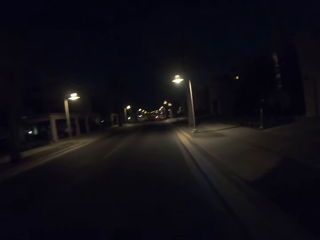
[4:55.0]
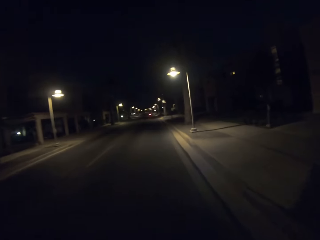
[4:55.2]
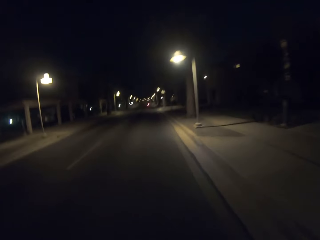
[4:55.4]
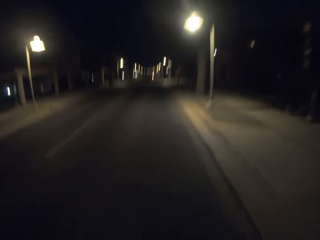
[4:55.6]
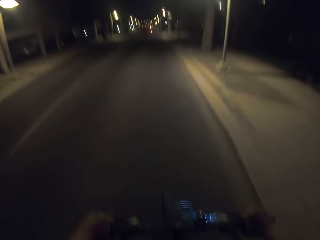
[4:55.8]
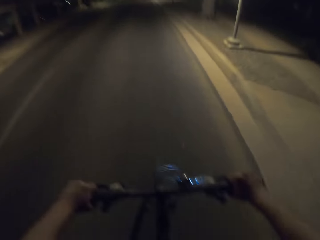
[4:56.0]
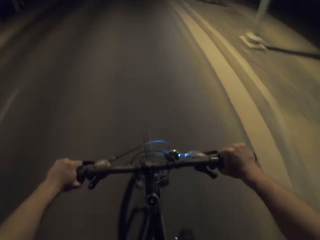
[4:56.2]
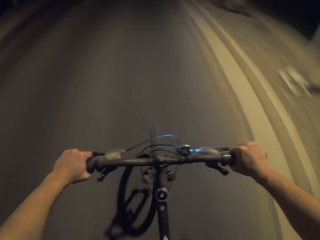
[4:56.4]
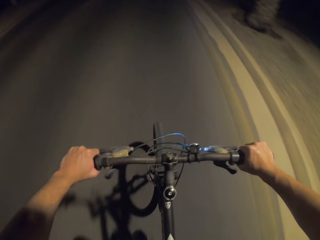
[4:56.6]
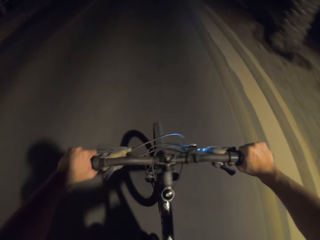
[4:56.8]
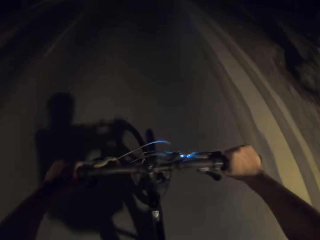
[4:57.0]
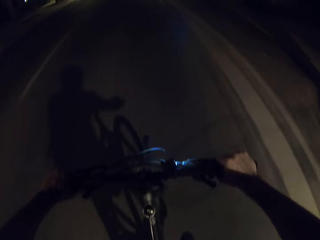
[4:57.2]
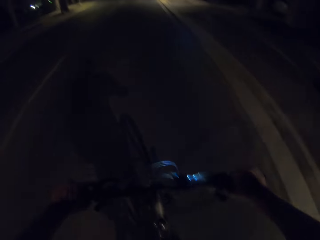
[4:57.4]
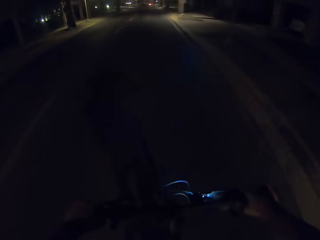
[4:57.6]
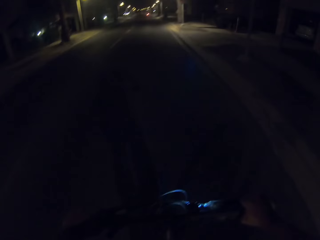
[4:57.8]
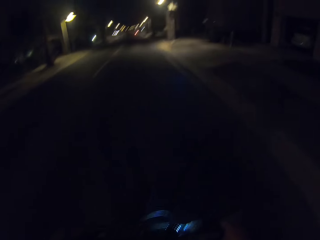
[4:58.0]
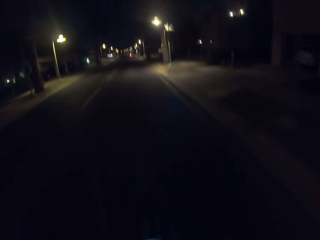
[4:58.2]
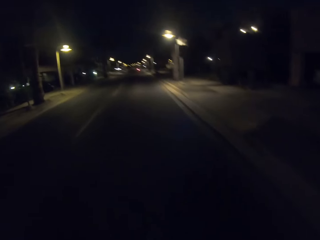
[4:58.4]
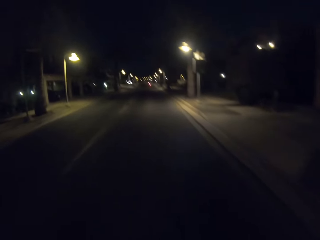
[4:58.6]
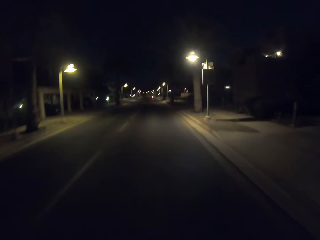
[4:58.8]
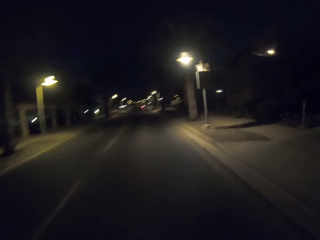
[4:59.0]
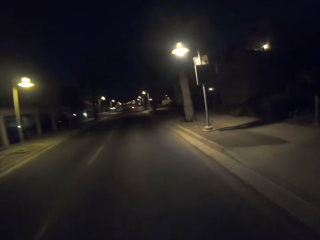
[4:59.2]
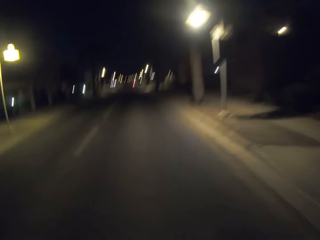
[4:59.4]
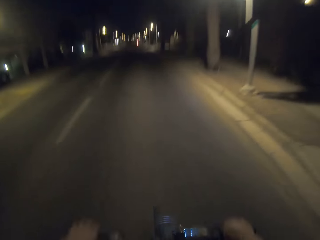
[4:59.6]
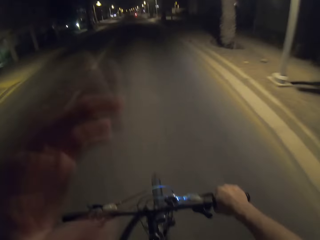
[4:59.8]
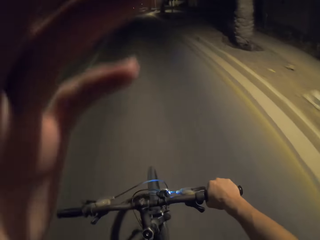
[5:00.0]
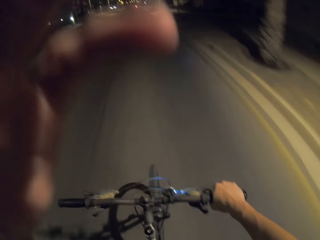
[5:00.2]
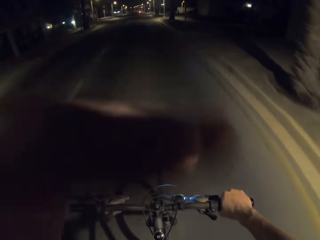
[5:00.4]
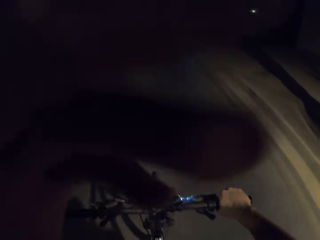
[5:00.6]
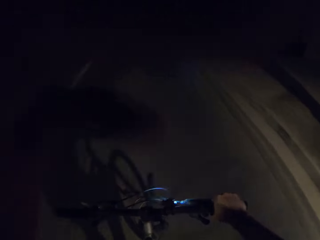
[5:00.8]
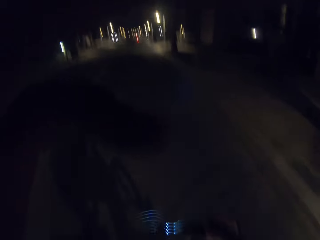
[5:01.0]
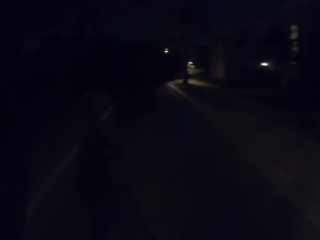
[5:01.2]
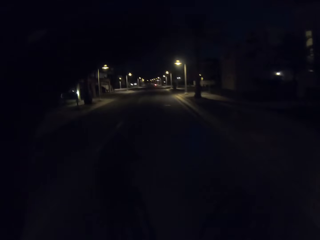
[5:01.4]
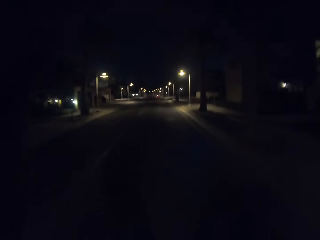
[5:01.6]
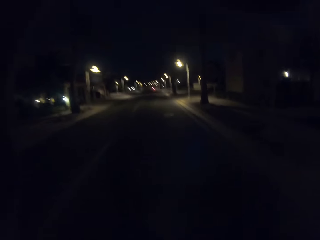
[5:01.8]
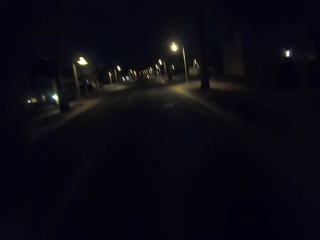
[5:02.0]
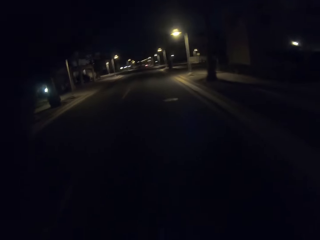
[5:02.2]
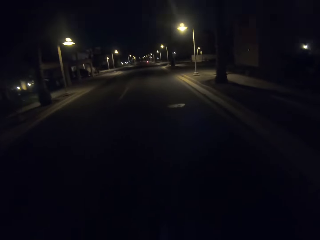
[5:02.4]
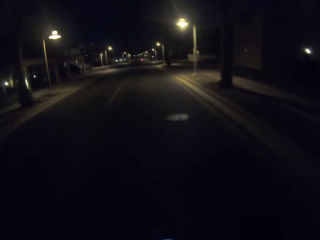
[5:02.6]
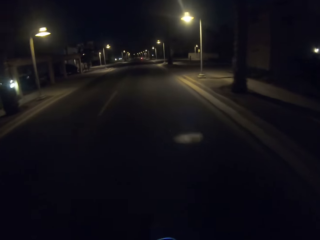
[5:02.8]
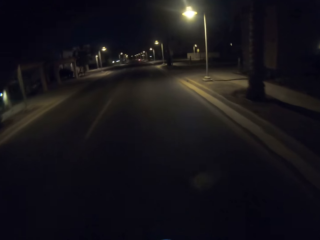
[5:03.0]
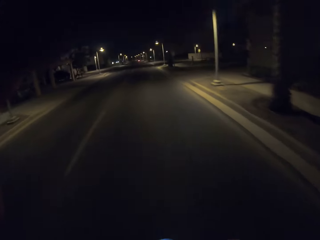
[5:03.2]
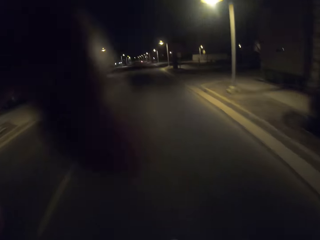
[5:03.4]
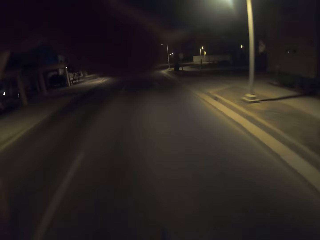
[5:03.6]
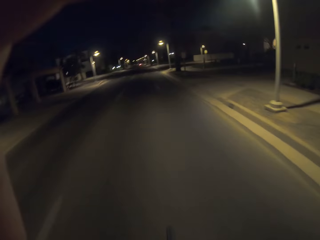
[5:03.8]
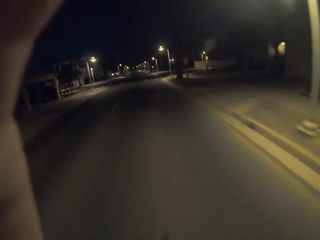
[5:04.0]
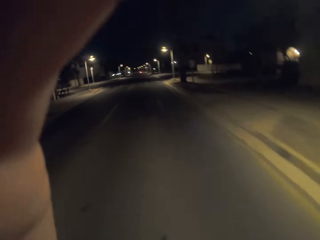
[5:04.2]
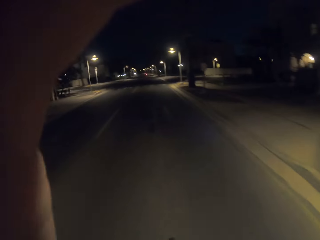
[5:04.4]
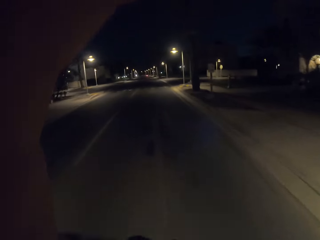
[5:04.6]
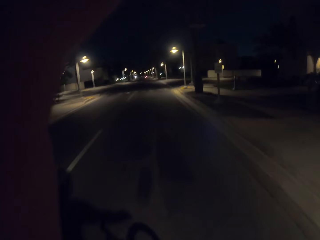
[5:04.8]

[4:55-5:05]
The camera wearer looks at the bicycle. They cycle along the road. They raise the left hand to the camera.

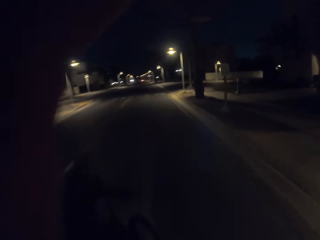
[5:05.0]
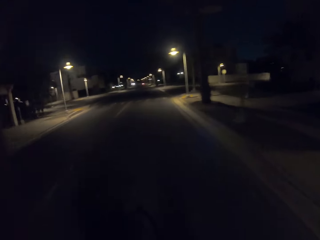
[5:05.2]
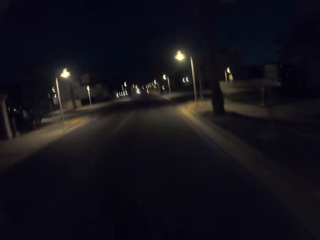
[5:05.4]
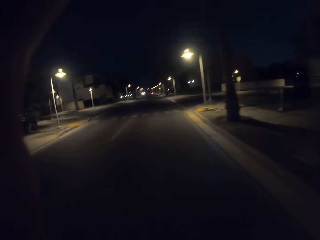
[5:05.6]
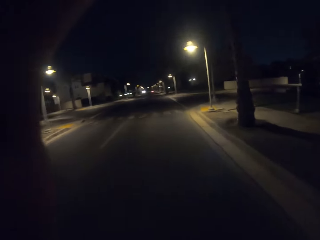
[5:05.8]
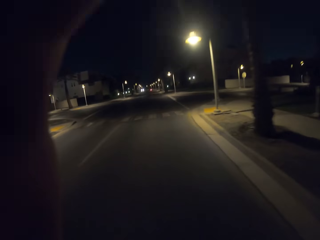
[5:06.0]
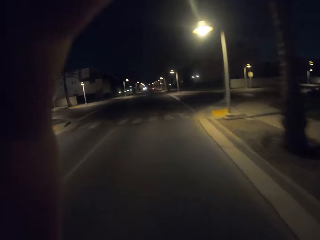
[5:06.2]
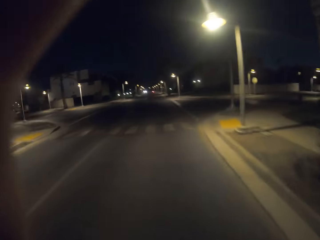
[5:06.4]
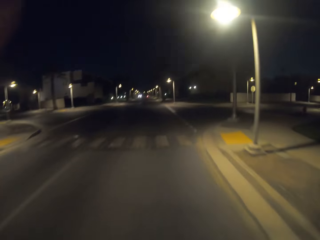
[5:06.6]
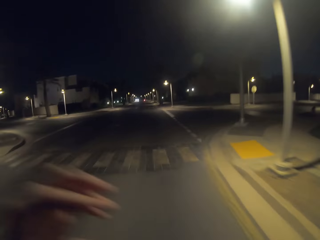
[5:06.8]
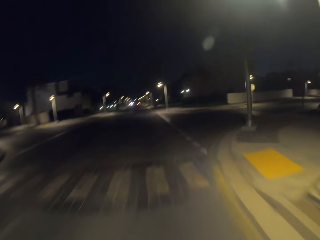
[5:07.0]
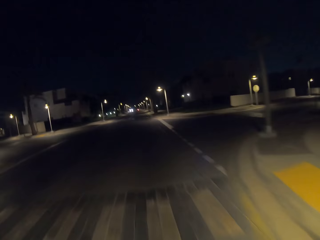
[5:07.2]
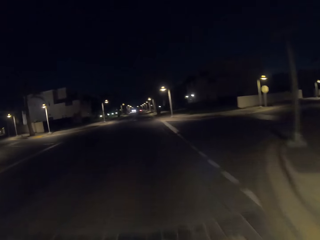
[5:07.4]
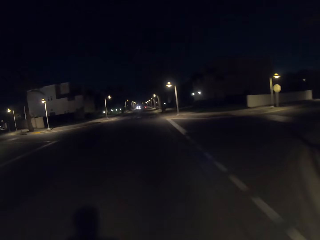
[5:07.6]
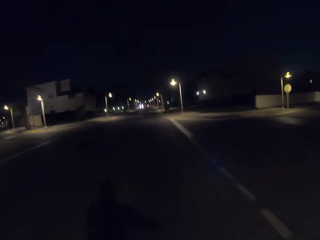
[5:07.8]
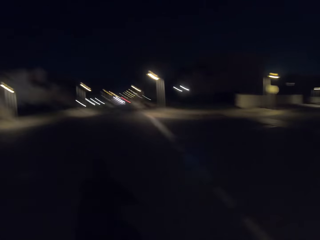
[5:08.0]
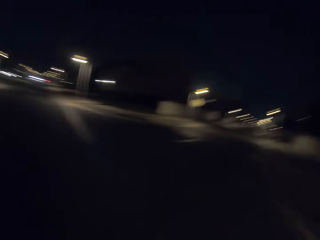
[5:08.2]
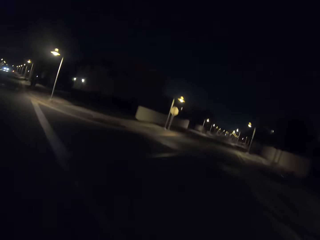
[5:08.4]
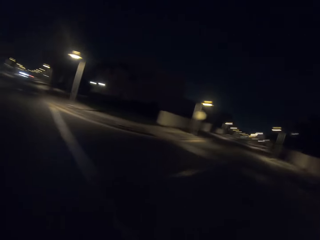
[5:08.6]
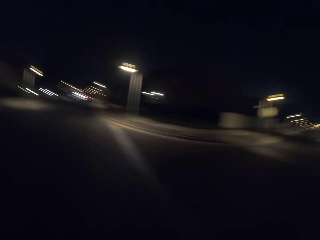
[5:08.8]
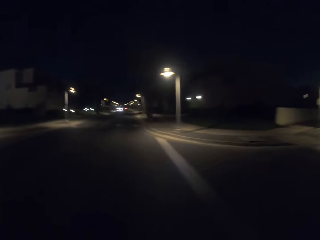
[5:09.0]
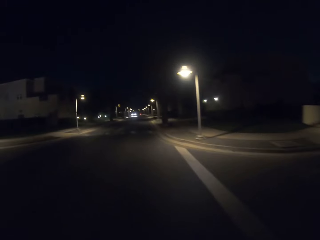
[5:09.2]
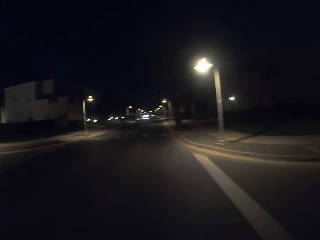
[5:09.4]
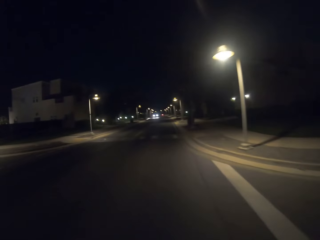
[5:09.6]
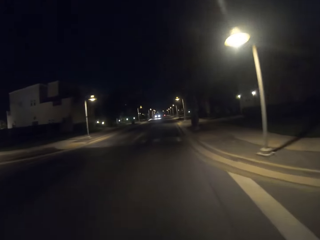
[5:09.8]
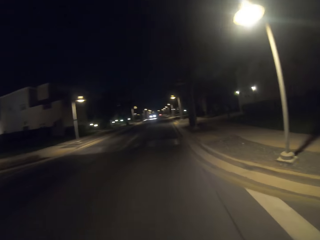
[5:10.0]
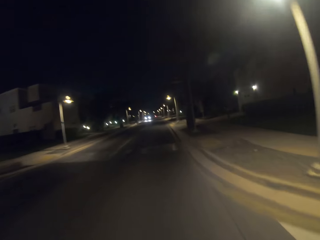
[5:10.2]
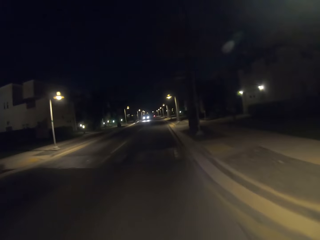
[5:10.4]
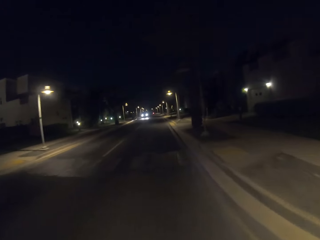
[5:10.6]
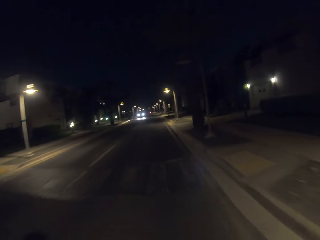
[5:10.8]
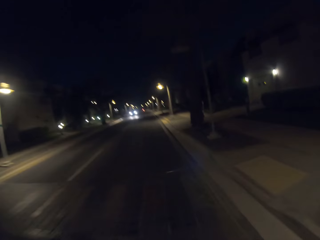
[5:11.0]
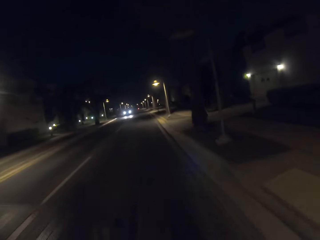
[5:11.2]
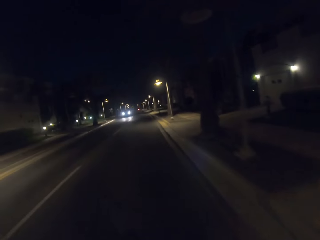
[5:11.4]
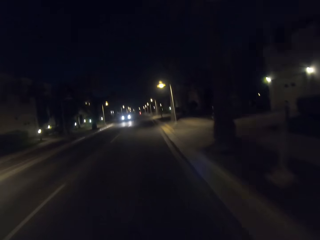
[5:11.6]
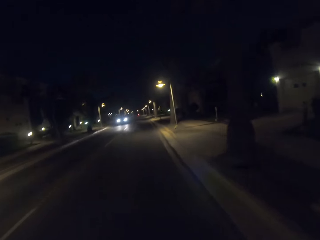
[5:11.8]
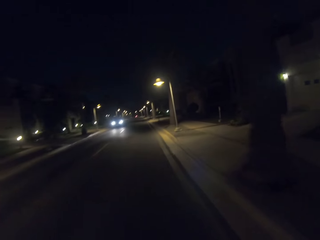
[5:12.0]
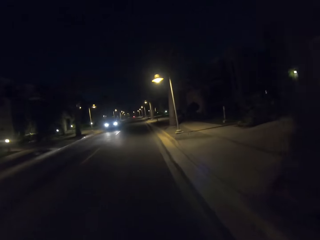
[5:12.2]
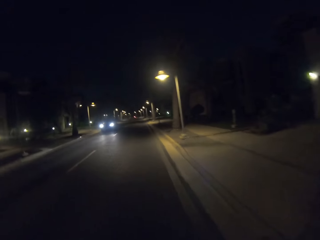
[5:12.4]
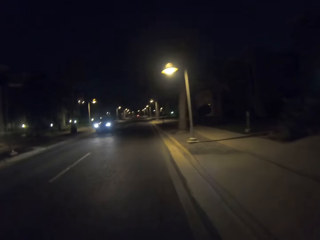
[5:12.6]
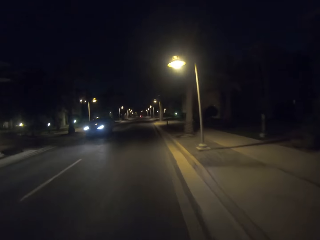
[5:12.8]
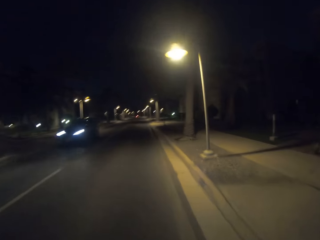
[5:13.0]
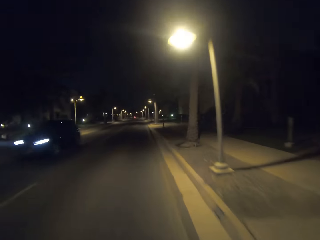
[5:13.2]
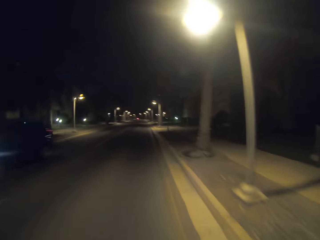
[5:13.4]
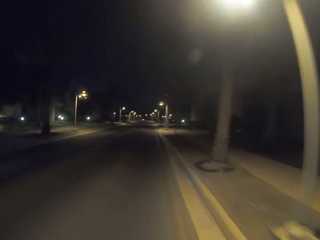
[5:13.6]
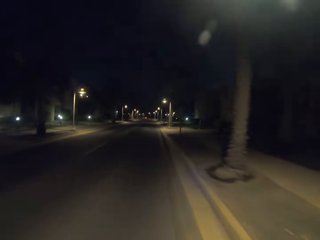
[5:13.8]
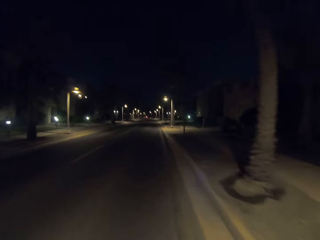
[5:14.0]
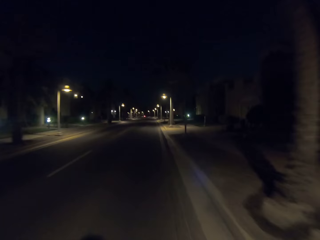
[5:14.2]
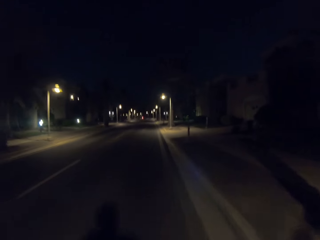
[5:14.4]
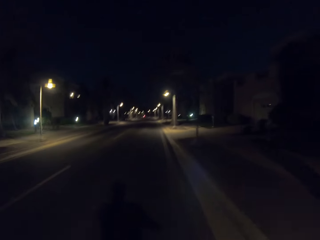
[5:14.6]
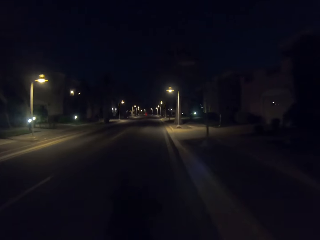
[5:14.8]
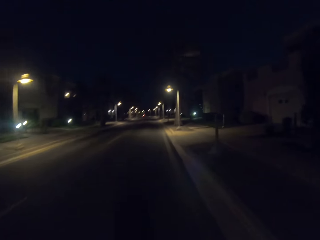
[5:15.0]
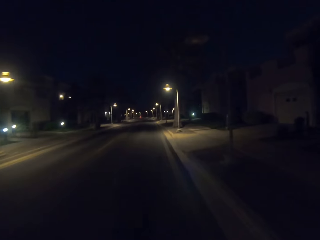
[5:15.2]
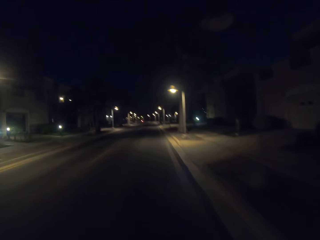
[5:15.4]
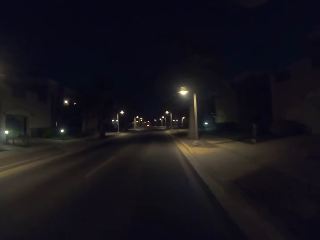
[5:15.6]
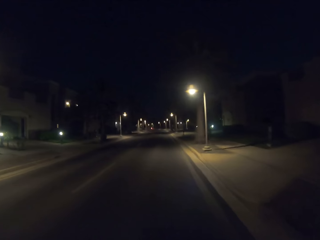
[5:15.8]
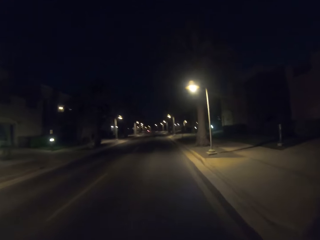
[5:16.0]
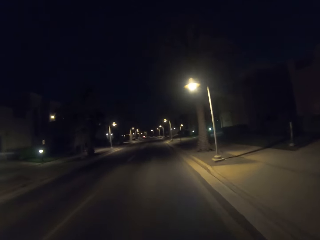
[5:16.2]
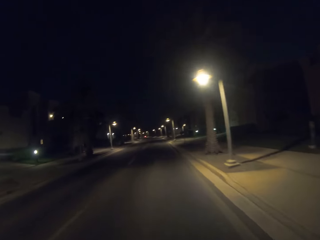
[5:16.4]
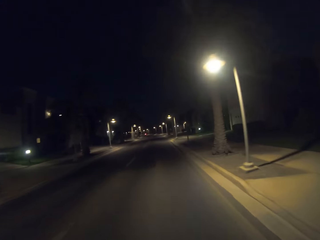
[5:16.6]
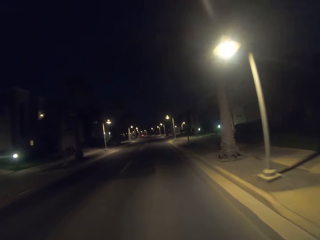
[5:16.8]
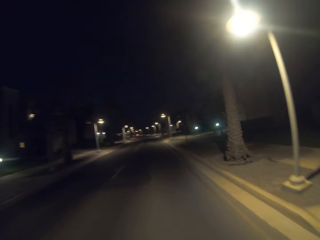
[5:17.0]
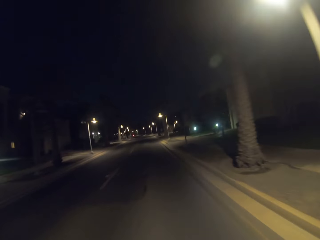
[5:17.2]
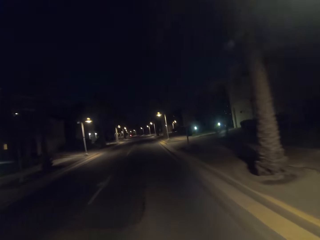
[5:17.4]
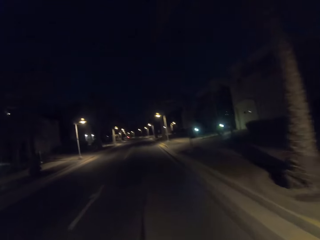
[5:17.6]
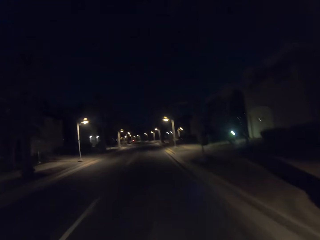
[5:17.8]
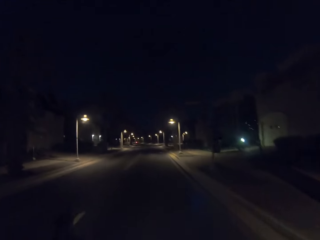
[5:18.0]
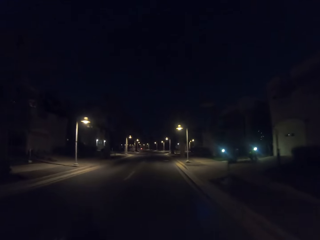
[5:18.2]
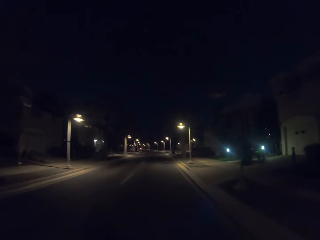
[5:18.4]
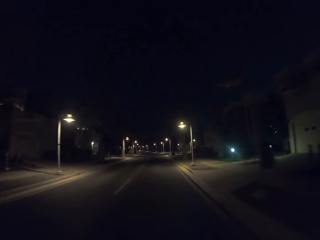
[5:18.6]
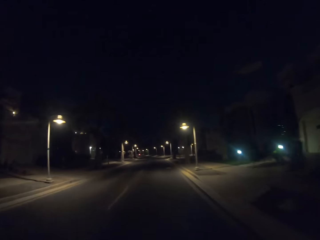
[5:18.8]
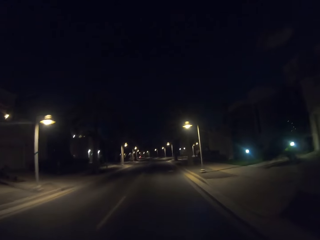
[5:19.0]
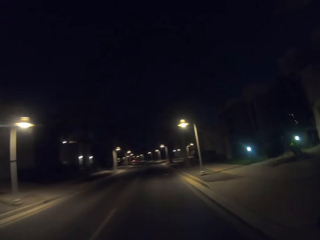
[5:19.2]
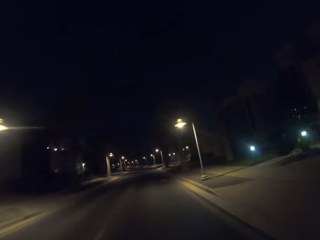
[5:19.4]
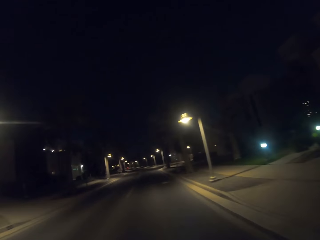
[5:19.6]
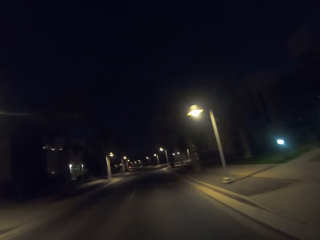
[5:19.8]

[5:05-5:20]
The camera wearer withdraws the left hand from the camera. They cycle along the road.
